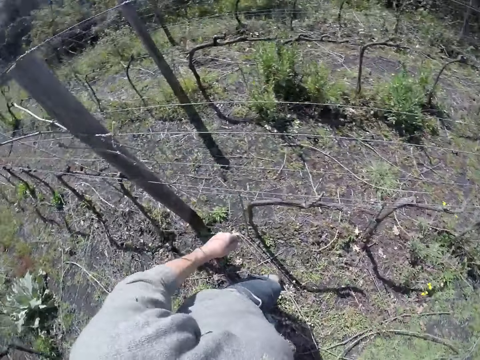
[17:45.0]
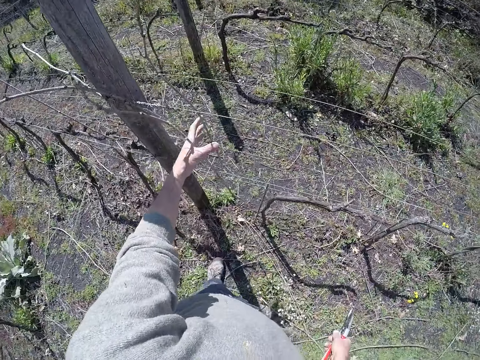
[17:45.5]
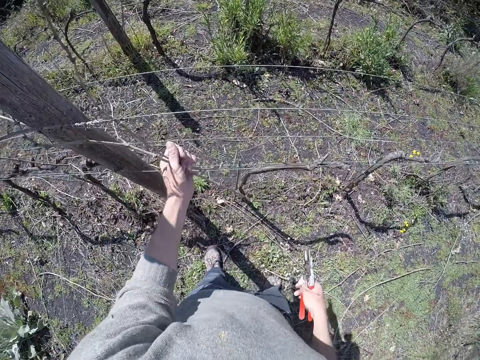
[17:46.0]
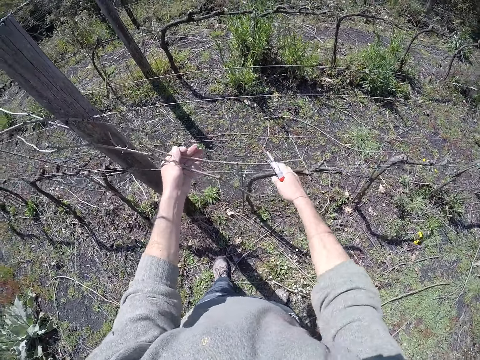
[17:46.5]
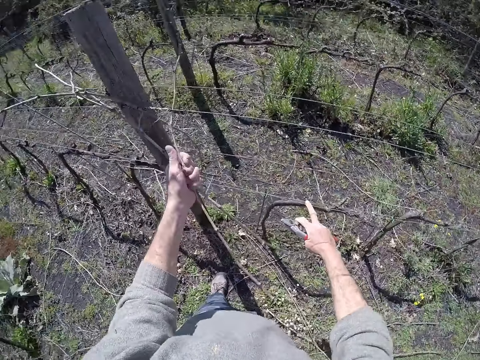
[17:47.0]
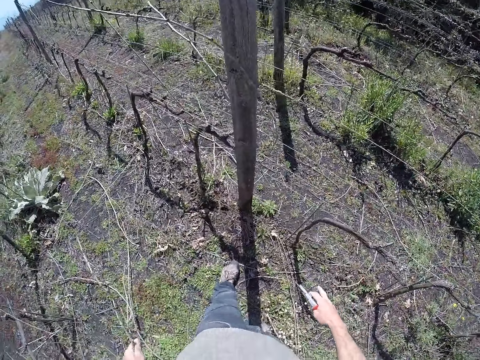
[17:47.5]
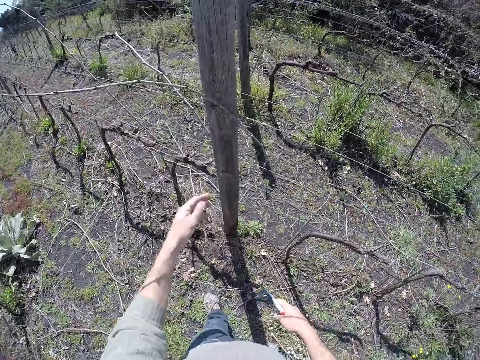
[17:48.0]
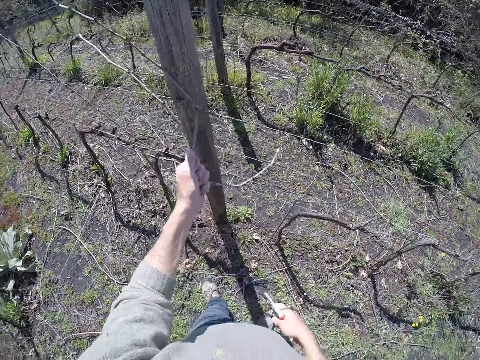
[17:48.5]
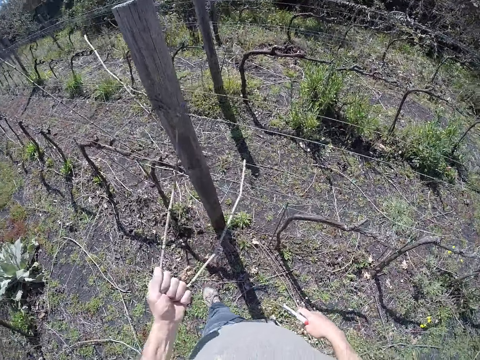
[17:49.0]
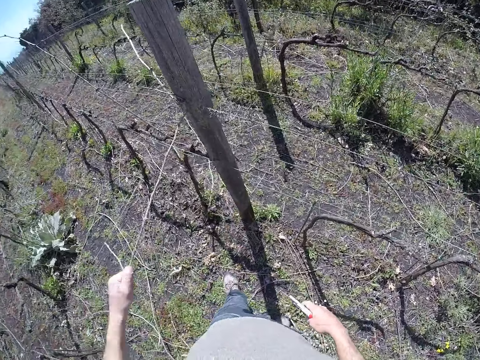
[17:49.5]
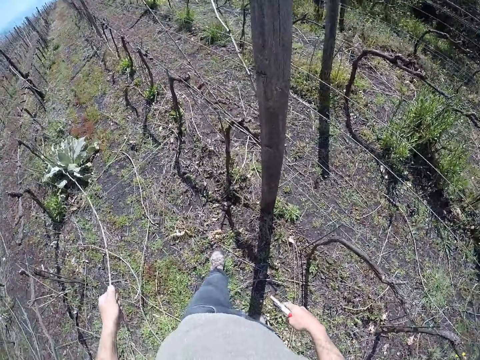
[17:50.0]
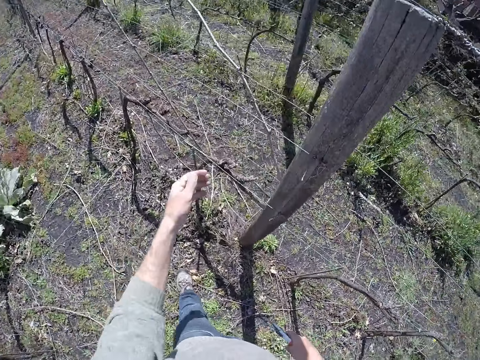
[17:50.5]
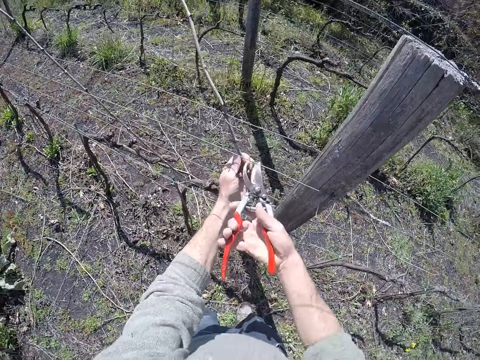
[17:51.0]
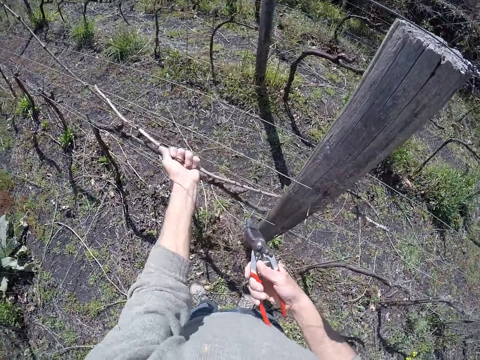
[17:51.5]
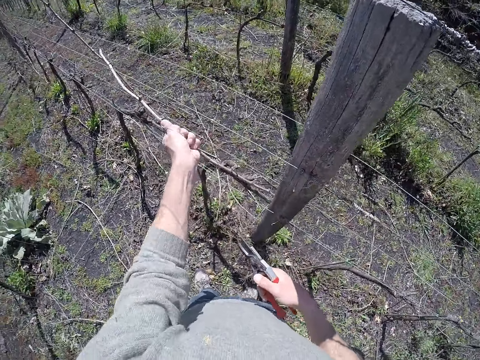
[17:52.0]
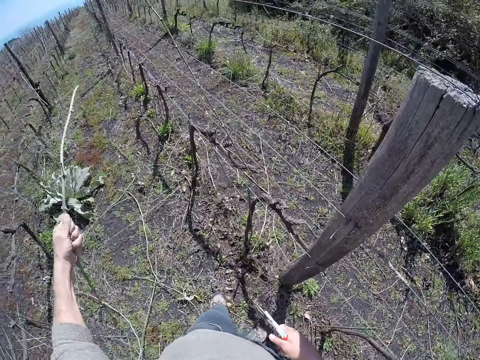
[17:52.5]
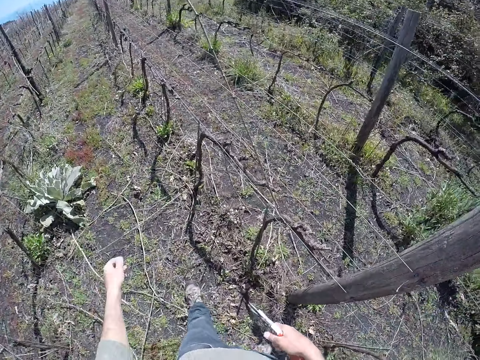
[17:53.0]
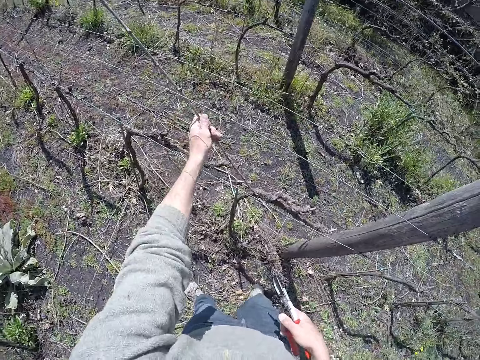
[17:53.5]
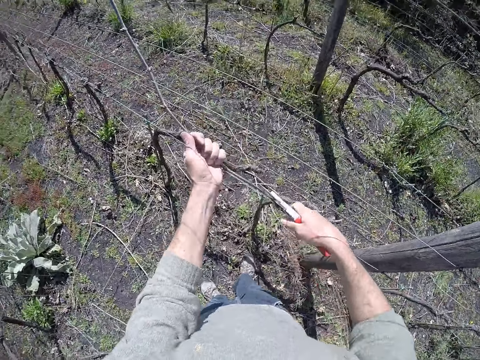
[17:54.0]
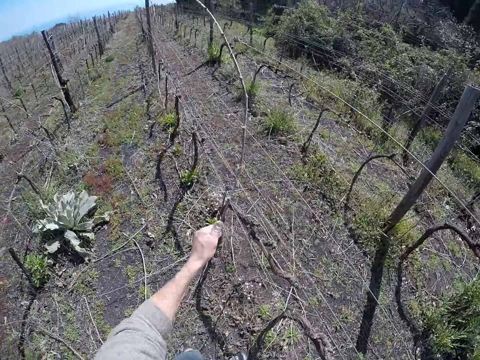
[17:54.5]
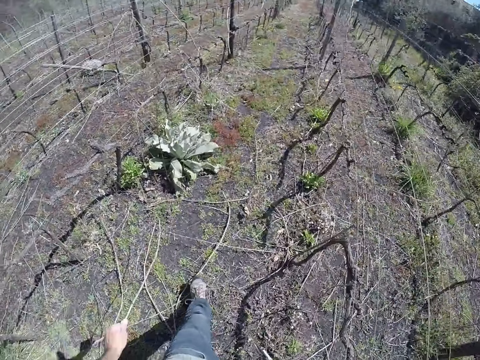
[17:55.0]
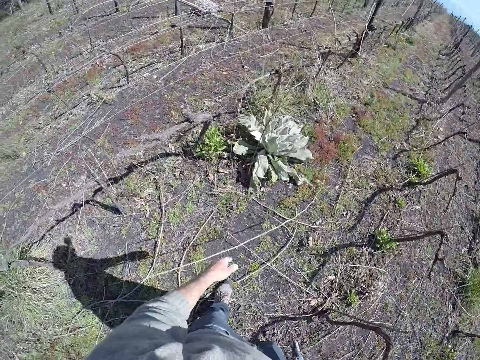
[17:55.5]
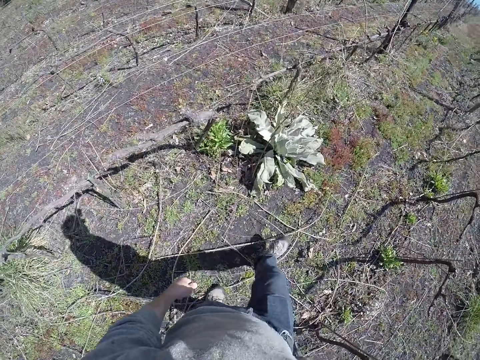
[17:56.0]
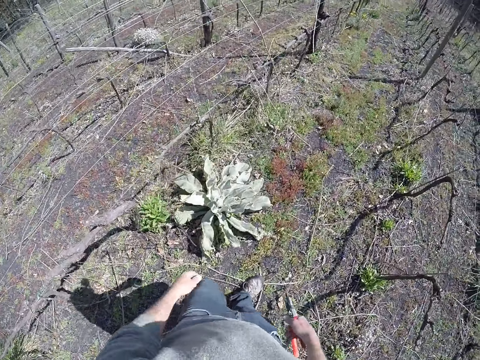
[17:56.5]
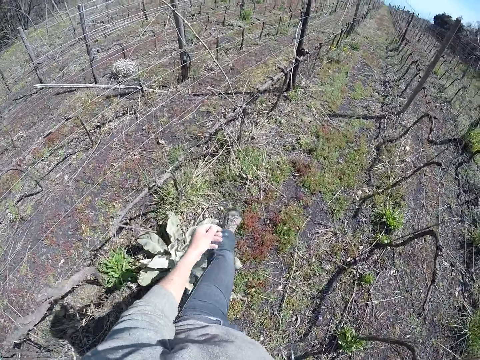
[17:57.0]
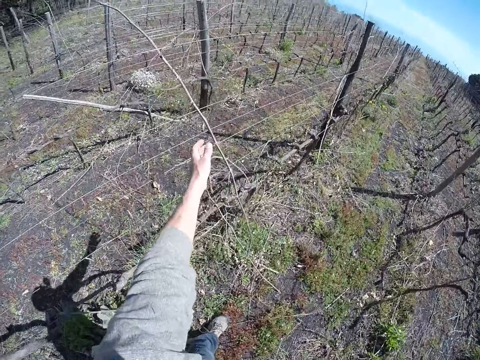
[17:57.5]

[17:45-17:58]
The camera wearer moves the dry stick from the wire fence to the ground with his hands. He holds wood with the left hand, pulls the wood with the left hand and drops the wood with the left hand. He holds the wood with the left hand, pulls the wood with the left hand and drops the wood with the left hand. He holds a dry stick on the wire fence with his left hand. He cuts the dry stick with the pair of pruning shears. He moves the dry stick from the wire fence to the ground with his left hand. He moves a dry stick from the wire fence to the ground with his left hand. He holds the wood with the left hand, pulls the wood with the left hand and drops the wood with the left hand. He moves ahead.

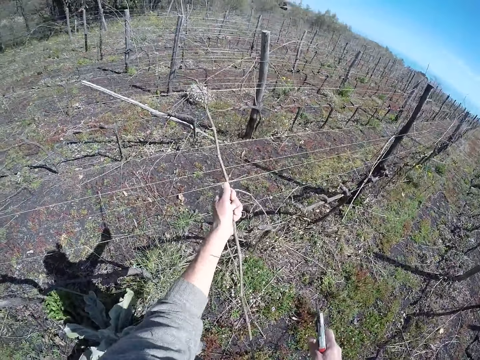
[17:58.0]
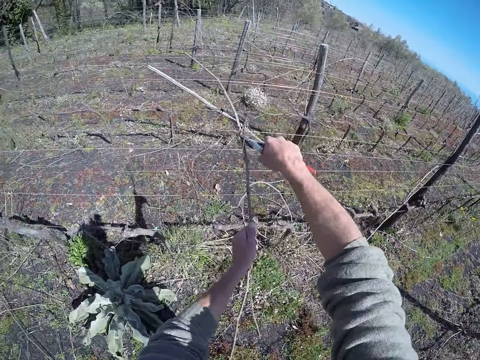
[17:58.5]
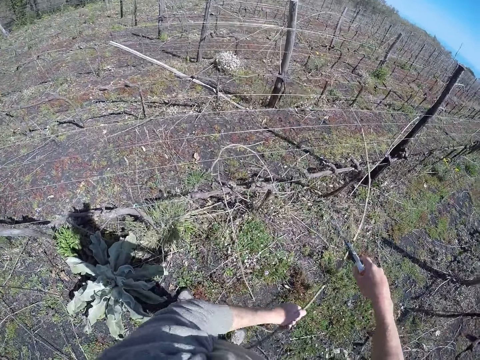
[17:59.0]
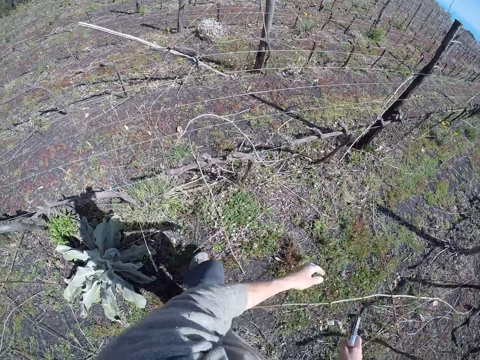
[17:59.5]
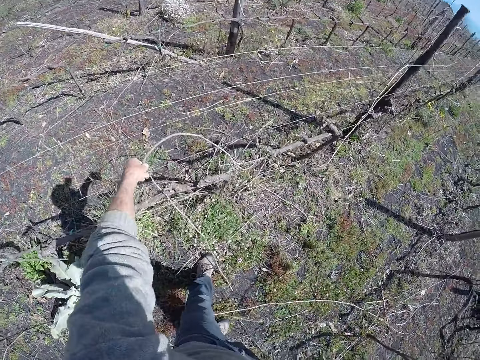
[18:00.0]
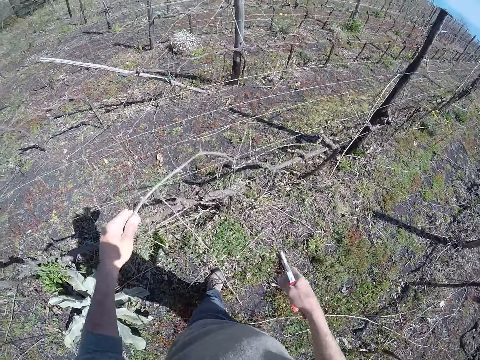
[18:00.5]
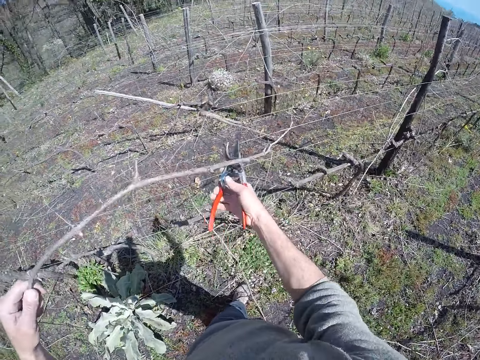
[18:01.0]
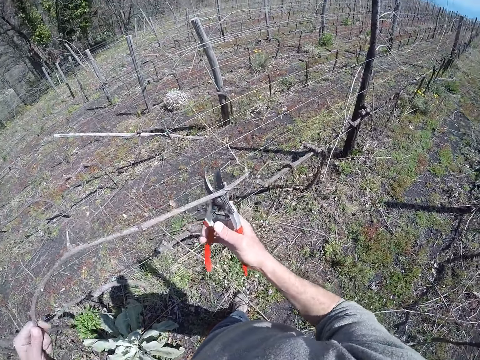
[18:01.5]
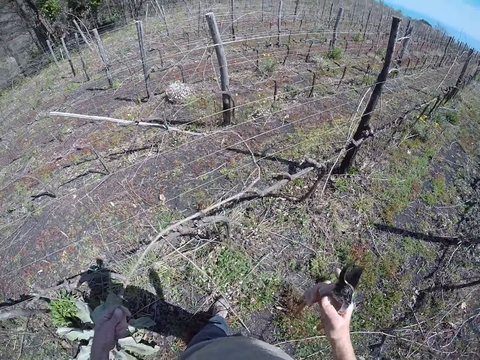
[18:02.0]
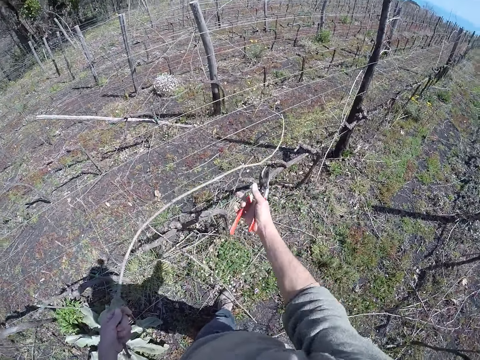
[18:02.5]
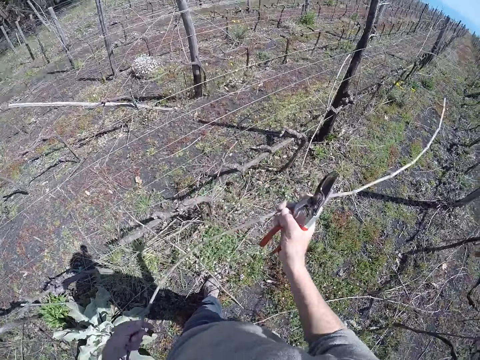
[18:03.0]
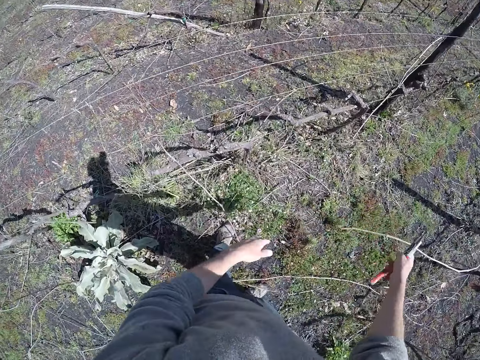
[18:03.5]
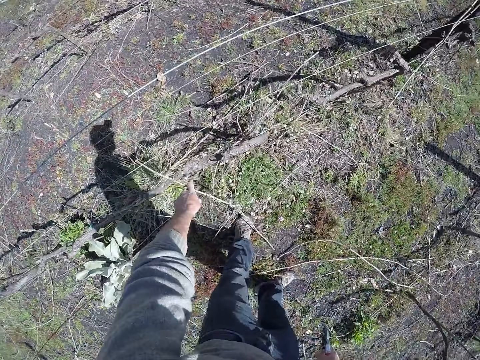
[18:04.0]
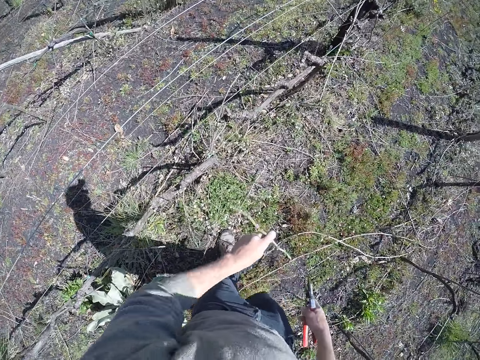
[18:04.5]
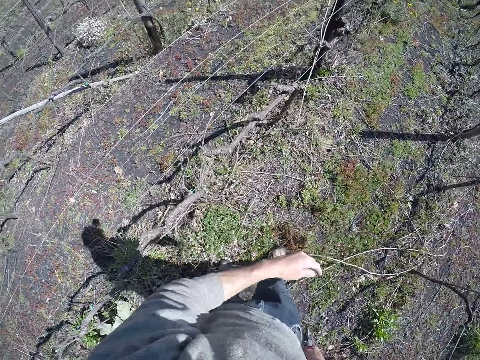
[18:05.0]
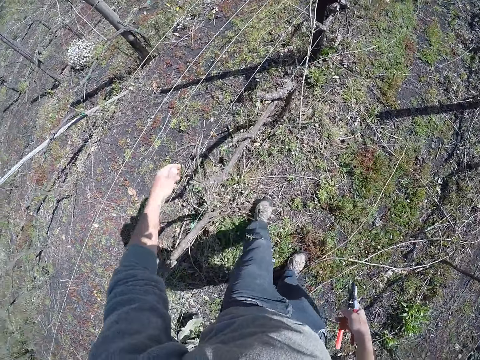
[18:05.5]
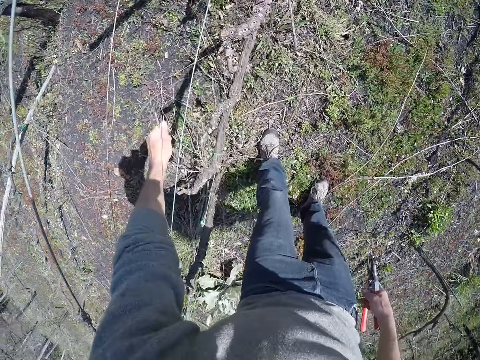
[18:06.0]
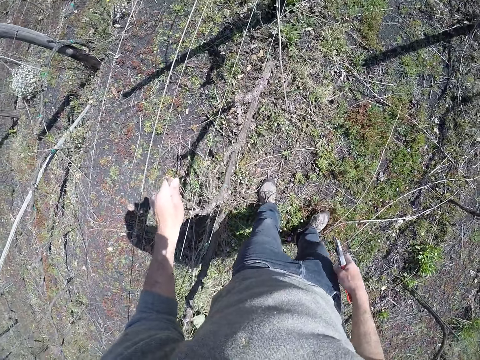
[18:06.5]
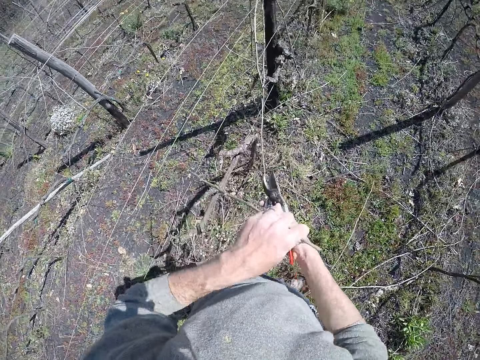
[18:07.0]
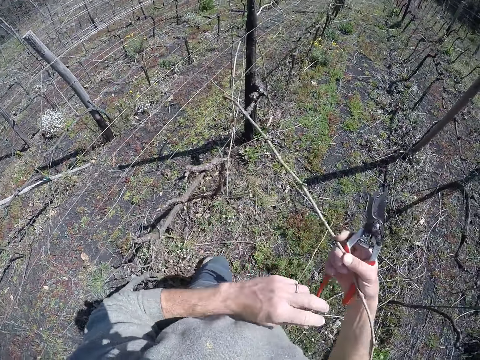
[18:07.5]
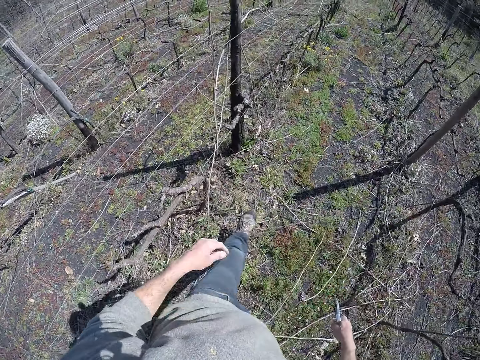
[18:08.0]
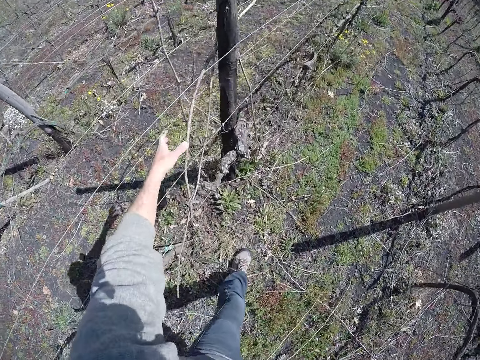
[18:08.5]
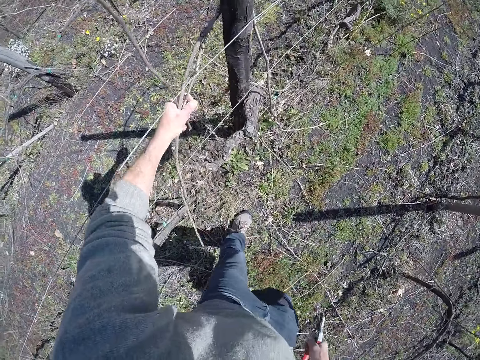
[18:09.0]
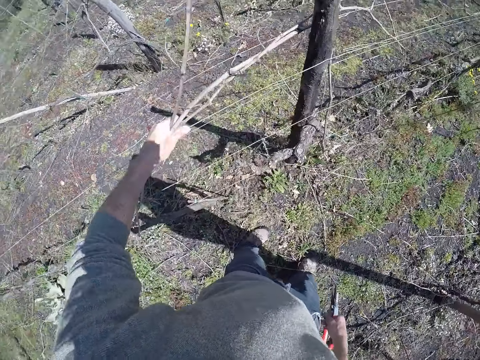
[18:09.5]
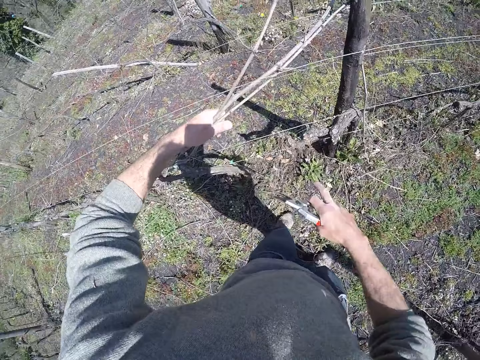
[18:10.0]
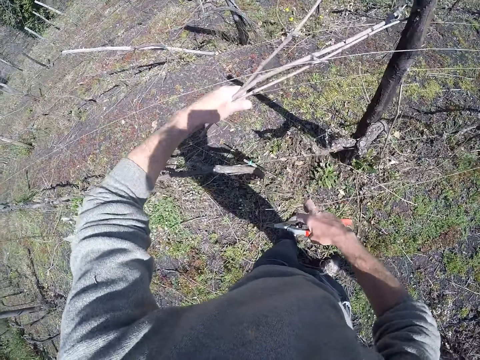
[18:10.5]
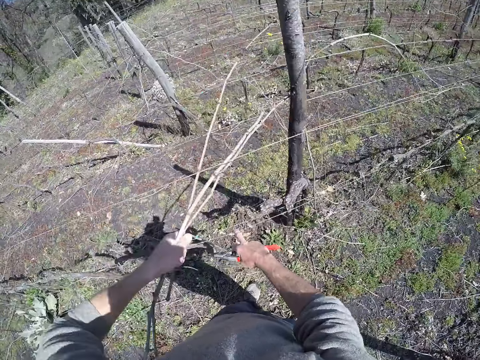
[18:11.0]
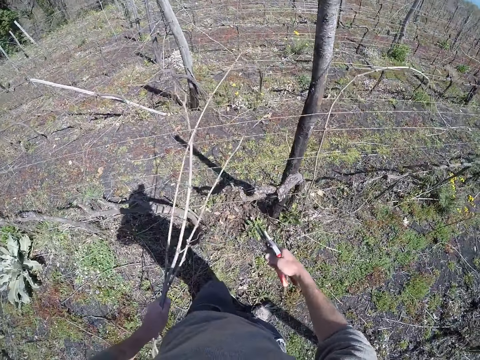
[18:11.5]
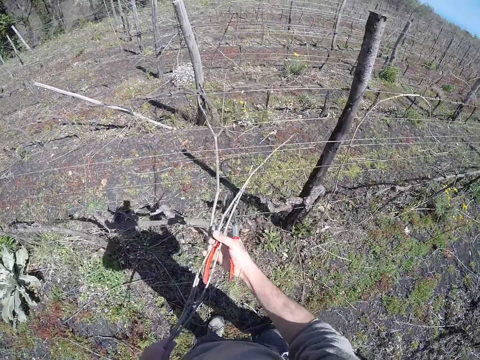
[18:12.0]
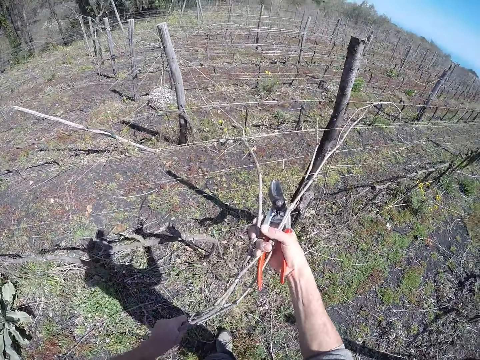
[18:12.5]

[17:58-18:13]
The camera wearer moves a dry stick from the wire fence to the ground with his left hand and the pair of pruning shears. He holds the wood with the left hand, cuts the wood with scissors and drops the wood with the left hand. He moves the dry stick from the wire fence to the ground with his left hand and the pair of pruning shears again. He holds the wood with the left hand, pulls the wood with the left hand, holds the wood with the left hand and holds the wood with both hands. He moves some dry sticks from the wire fence to the ground with his hands. He drops the wood with both hands. He picks the wood from the ground with the left hand. He drops the wood with the left hand. He holds the wood with the left hand. He pulls the wood with the left hand. He holds the wood with both hands. He drops the wood with the right hand. He holds the wood with the left hand. He pulls the wood with the left hand. He holds the wire mesh with the right hand. He pulls the wood with the left hand.
